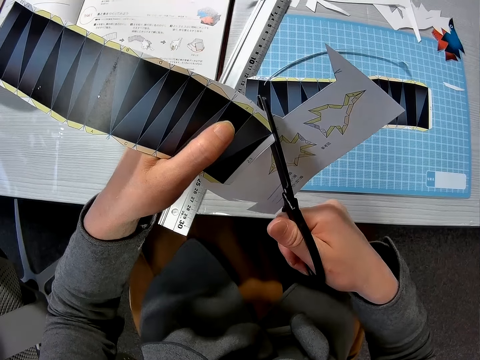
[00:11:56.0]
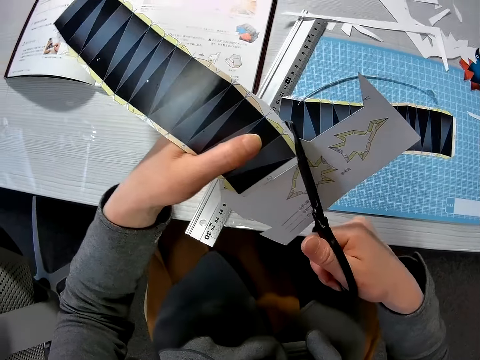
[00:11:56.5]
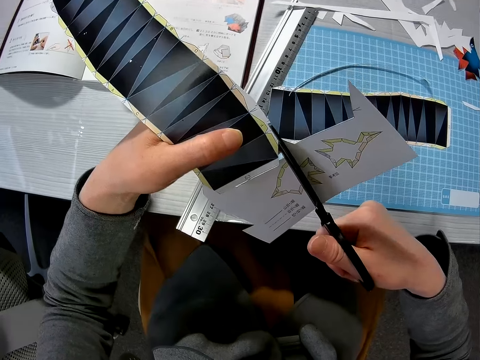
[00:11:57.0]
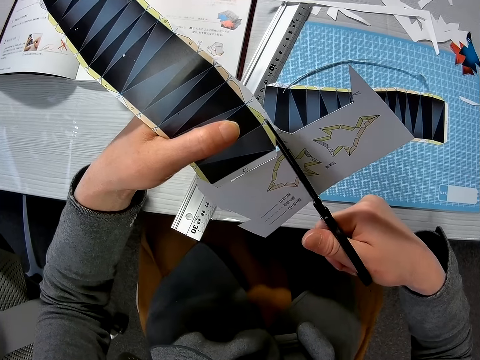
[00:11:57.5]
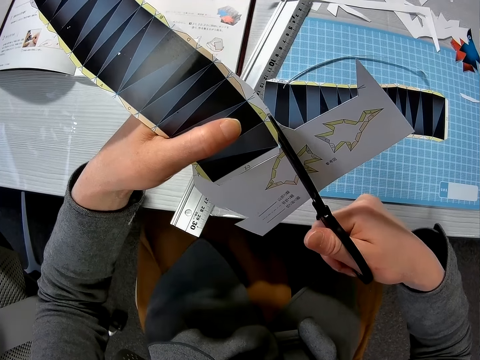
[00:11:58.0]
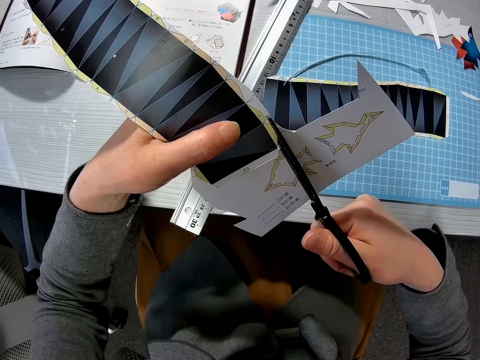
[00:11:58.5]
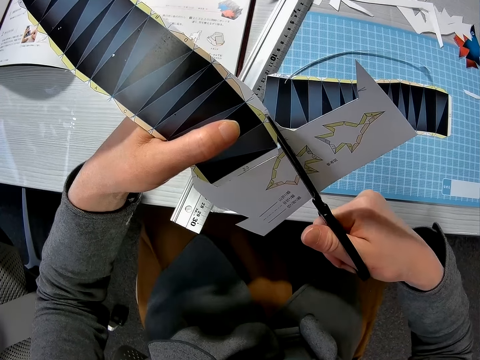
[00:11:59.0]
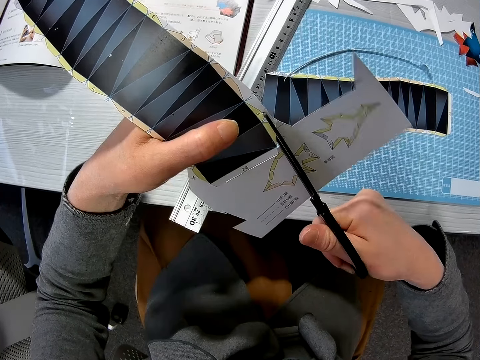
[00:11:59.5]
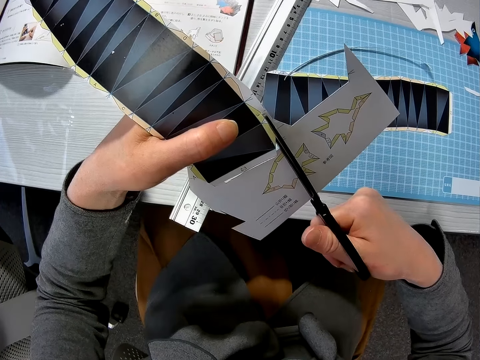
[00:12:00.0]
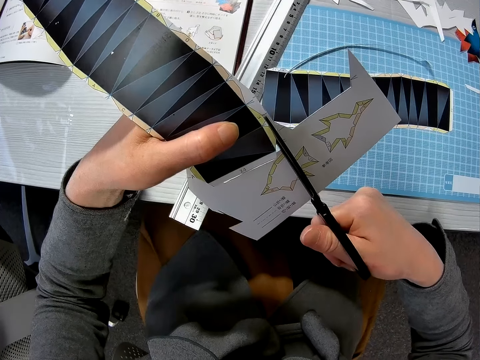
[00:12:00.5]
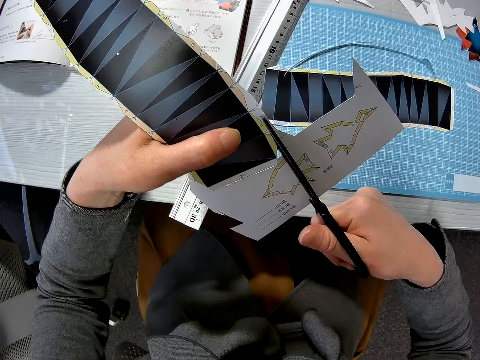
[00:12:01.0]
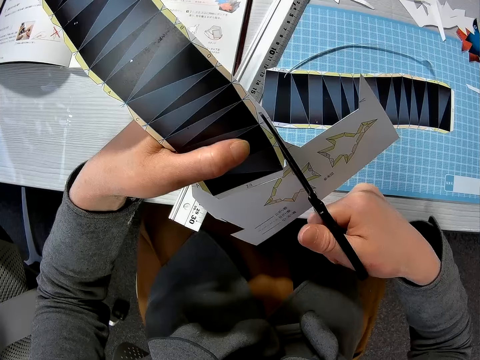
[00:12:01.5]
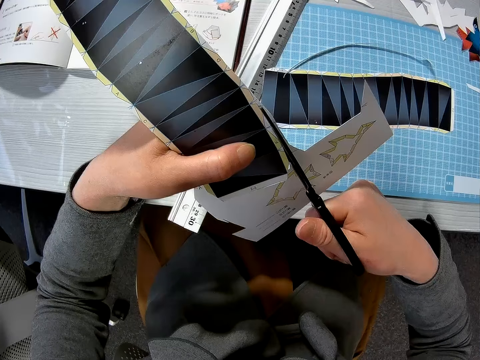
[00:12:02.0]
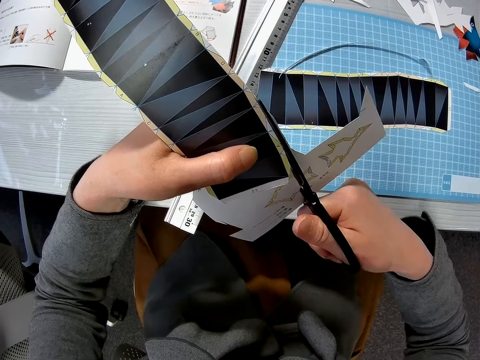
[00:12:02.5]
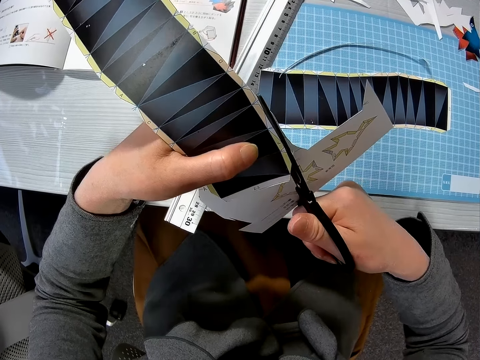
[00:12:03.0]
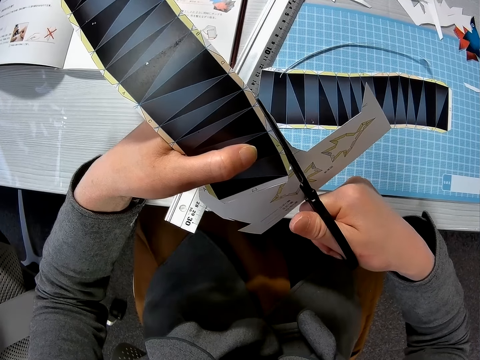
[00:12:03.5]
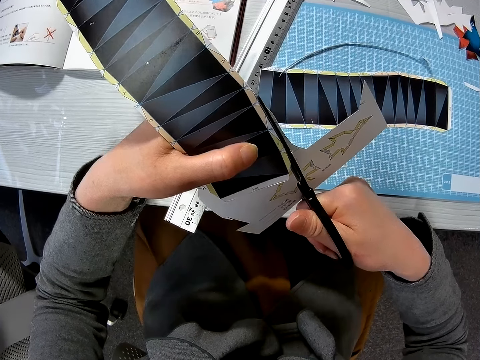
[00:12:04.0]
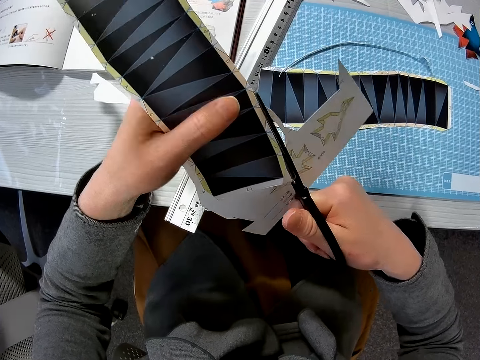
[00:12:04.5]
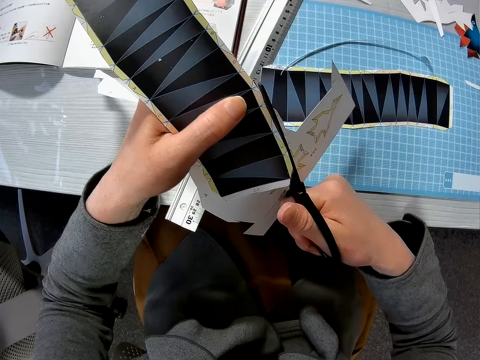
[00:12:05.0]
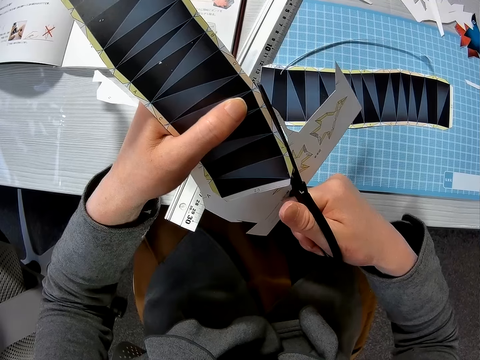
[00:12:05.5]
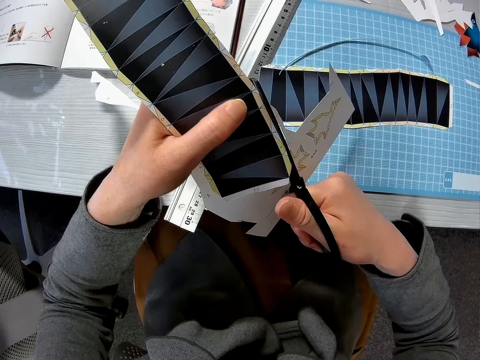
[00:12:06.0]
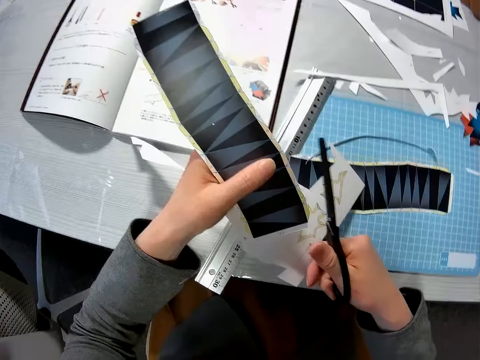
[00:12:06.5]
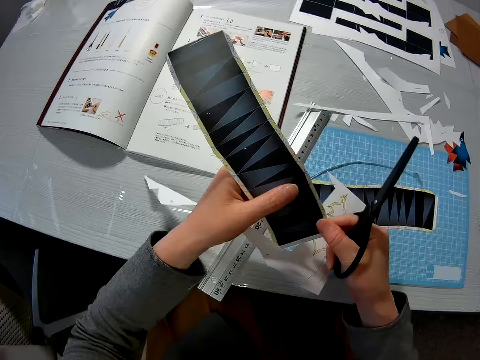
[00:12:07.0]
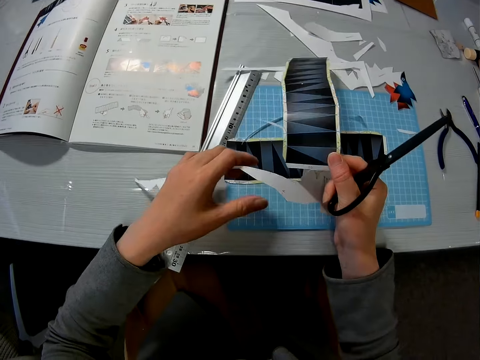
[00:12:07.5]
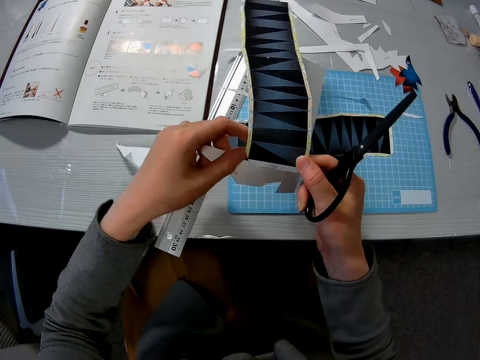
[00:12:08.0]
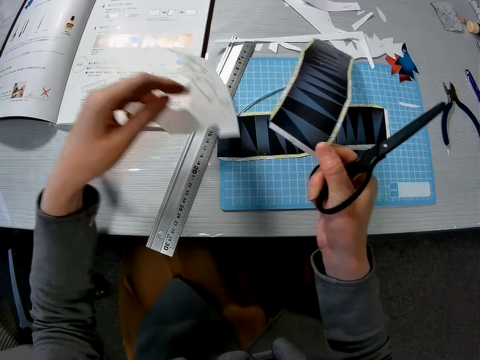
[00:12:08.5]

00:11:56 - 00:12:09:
The camera wearer holds the paper.

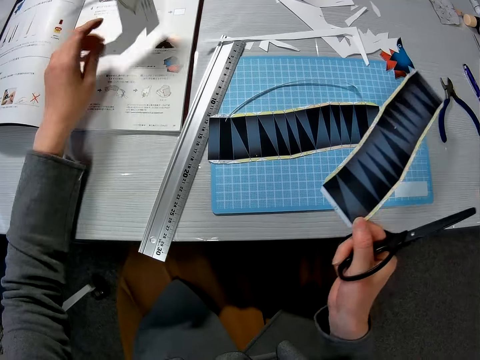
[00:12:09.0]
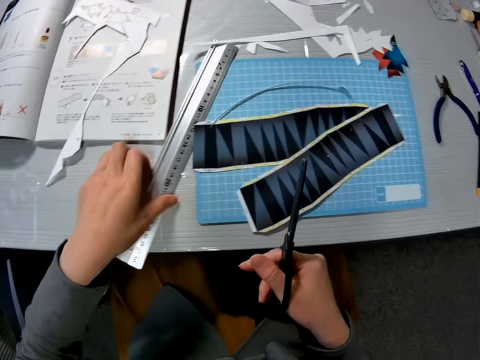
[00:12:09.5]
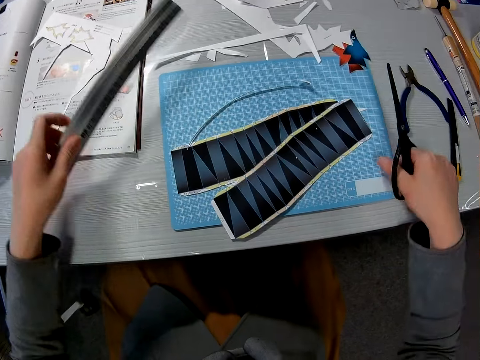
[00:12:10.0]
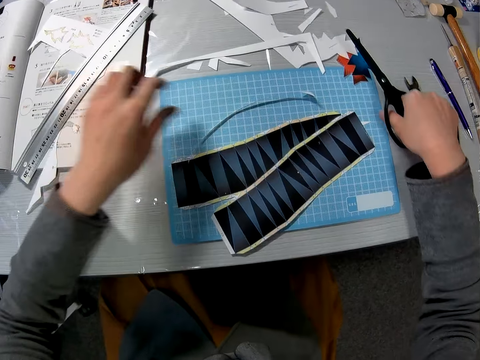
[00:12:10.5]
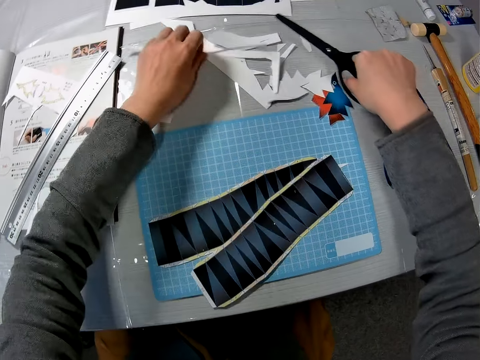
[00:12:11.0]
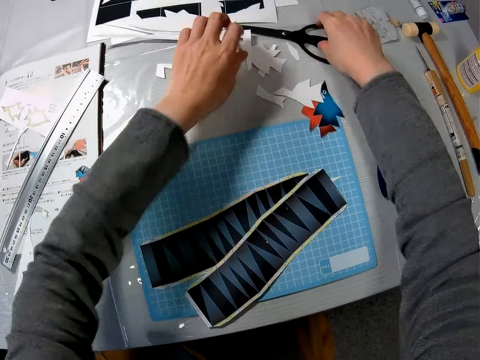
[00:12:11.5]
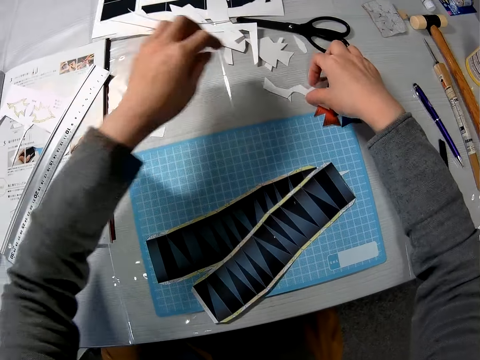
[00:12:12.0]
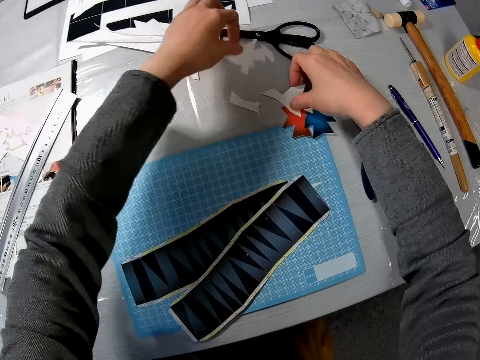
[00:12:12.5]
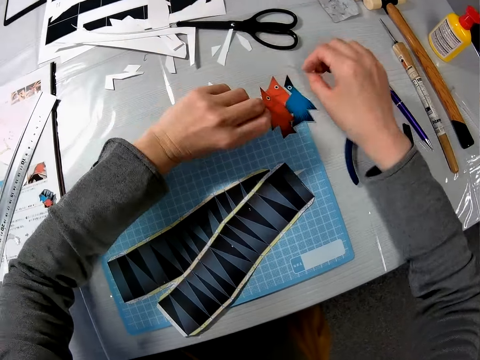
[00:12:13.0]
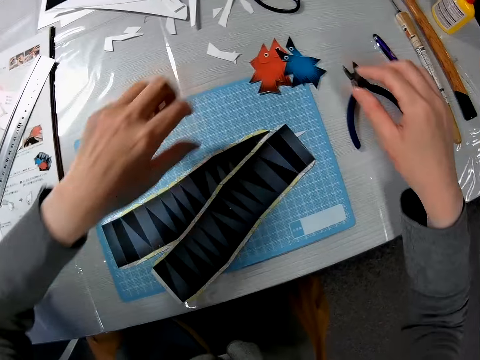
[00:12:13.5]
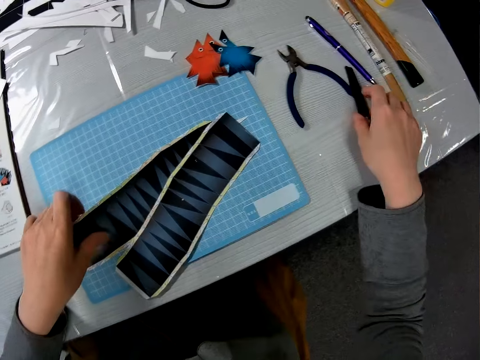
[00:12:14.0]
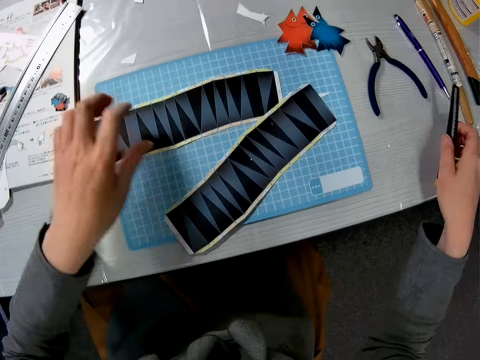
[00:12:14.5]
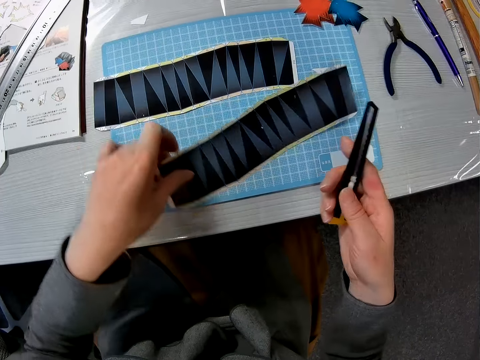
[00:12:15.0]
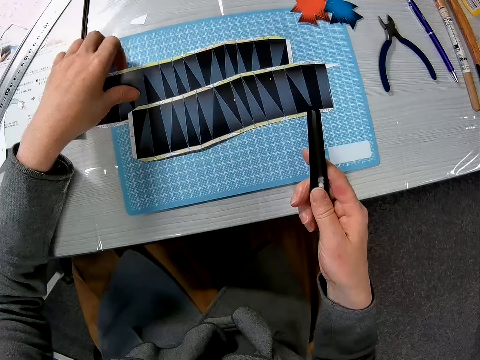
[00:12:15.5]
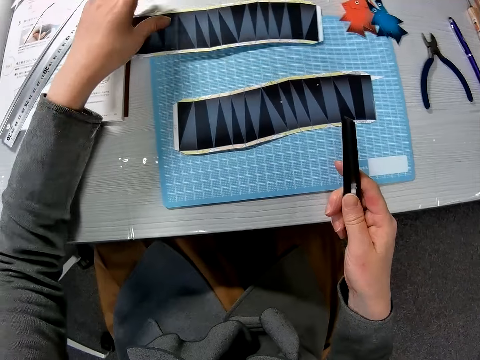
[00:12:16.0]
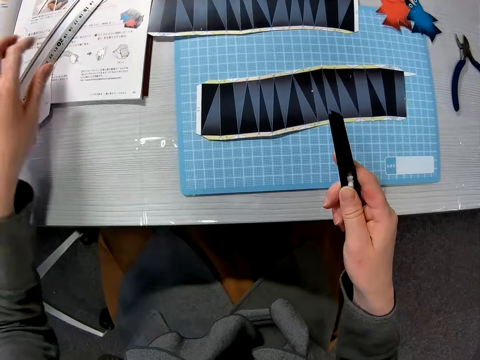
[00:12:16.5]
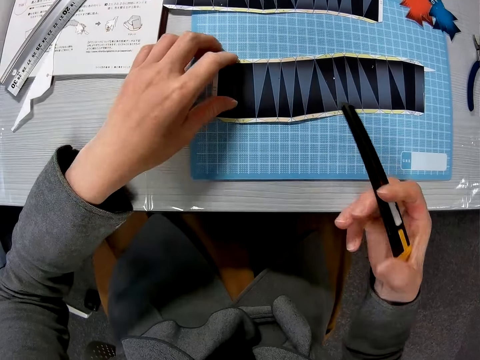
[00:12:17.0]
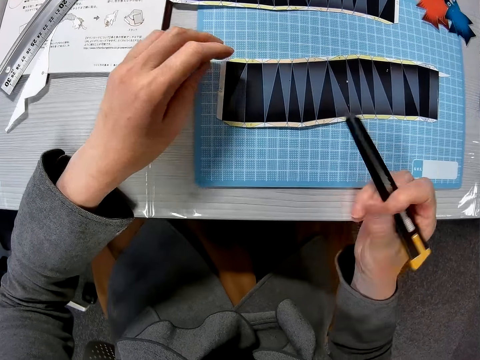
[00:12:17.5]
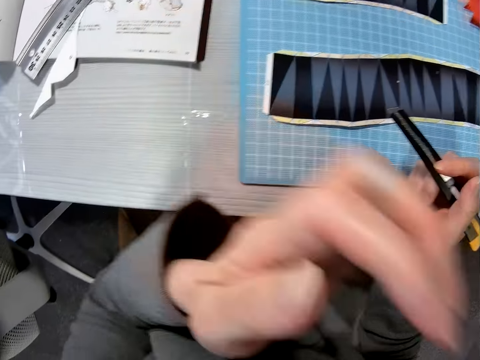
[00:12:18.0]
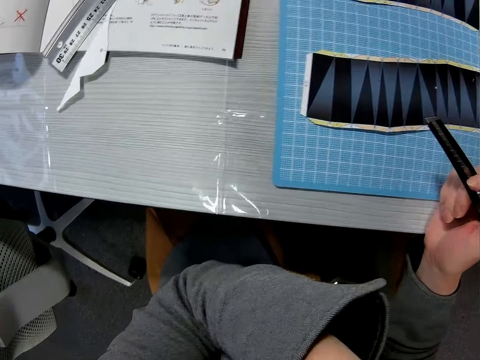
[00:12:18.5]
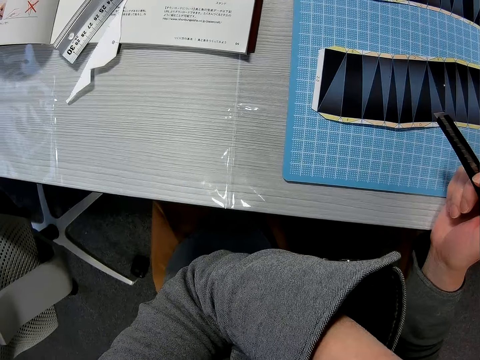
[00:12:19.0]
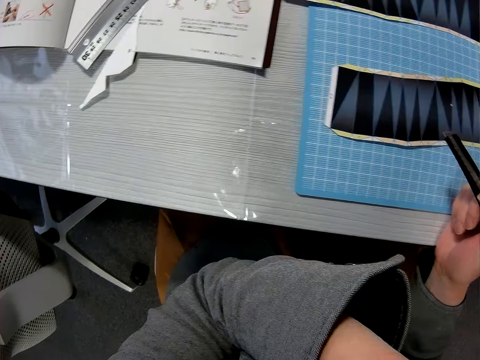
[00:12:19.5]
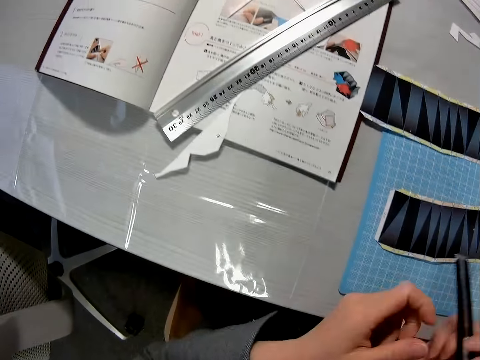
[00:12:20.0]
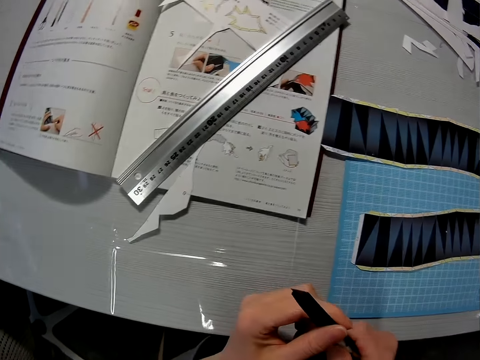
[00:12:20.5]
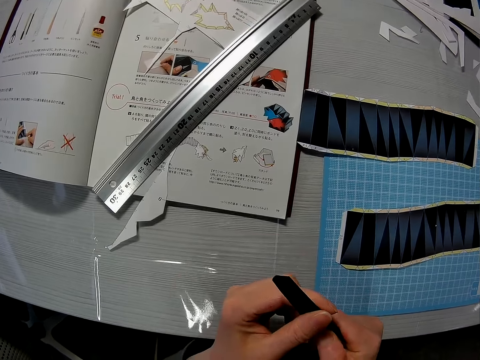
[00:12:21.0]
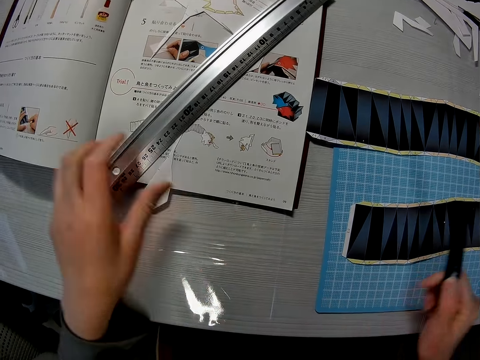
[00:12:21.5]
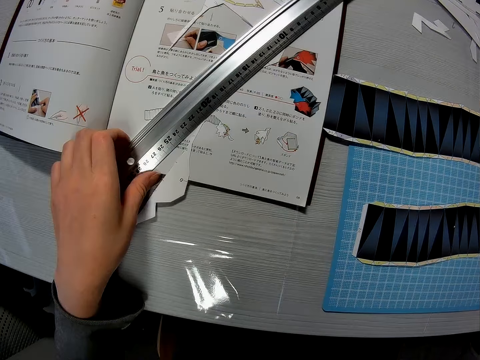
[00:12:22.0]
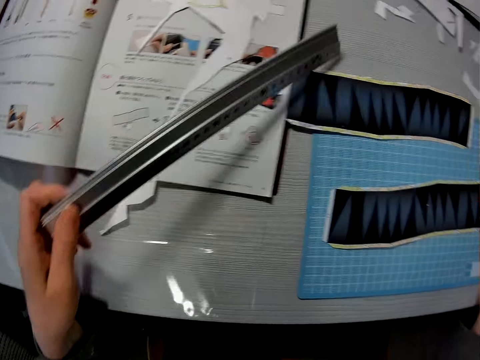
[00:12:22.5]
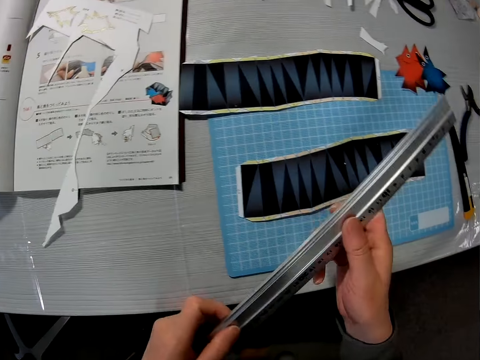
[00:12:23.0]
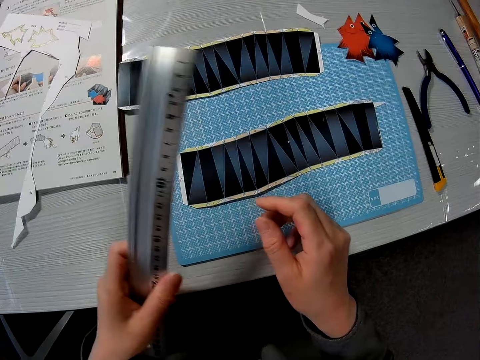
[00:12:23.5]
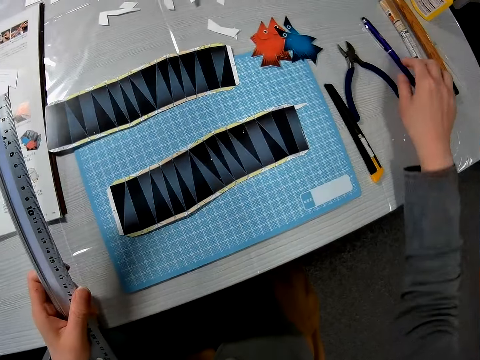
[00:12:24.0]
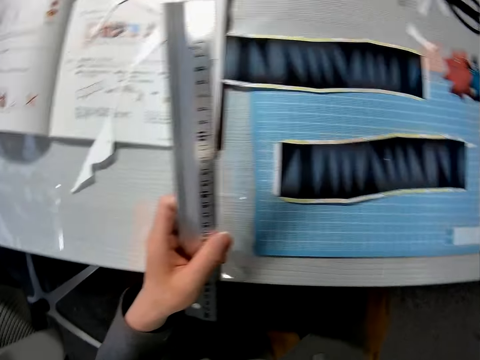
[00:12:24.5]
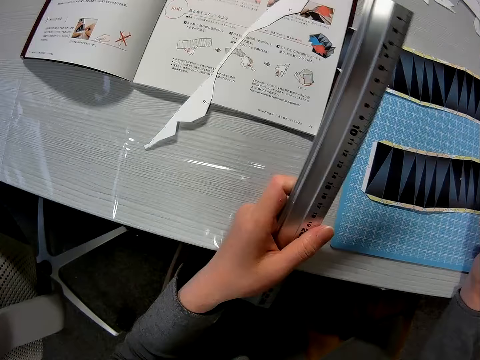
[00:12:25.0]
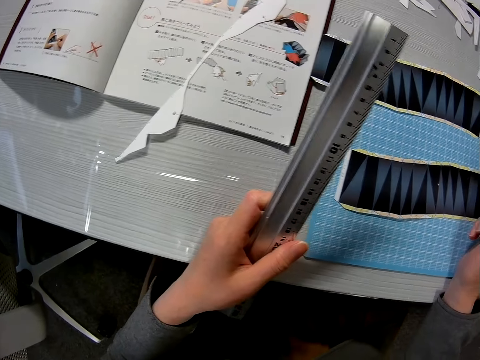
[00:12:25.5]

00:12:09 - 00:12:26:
The camera wearer holds the piece of paper. He puts the piece of paper on the book. He drops the trimmed edges of the second half of the paper craft. He drops the second half of the paper craft on the table. He holds the ruler, moves the ruler and puts down the ruler. He moves the piece of paper. He drops the scissors on the table. He holds the model pieces. He packs together the colored piece of paper of the table. He puts the model pieces on top of each other. He holds the paper. He picks up the cutter knife or utility knife on the table with his right hand. He moves the paper. He holds the paper. He holds the utility knife. He drops down the paper. He holds the paper. He moves the paper. He raises his hand. He holds the utility knife with both hands. He holds the utility knife with one hand. He drops the cutter knife on the table. He picks up the ruler. He holds the ruler. He holds the ruler with both hands. He holds the ruler with one hand. He picks up a pen from the table.
